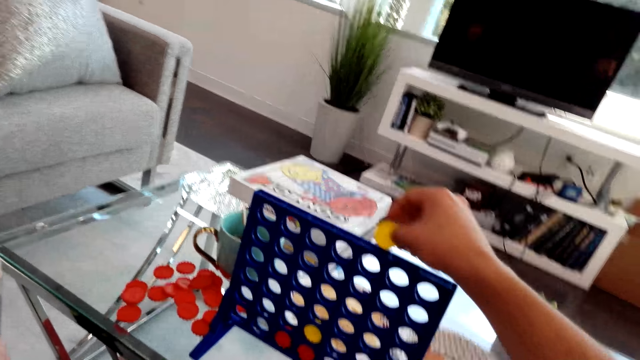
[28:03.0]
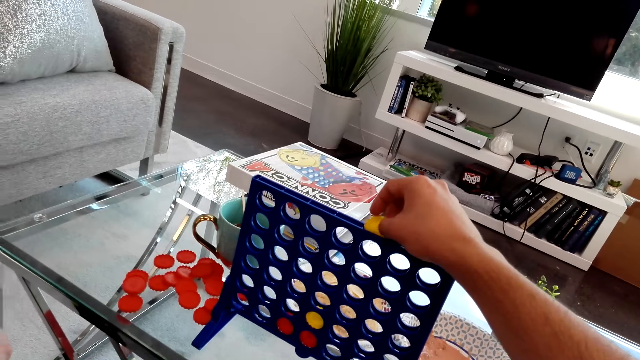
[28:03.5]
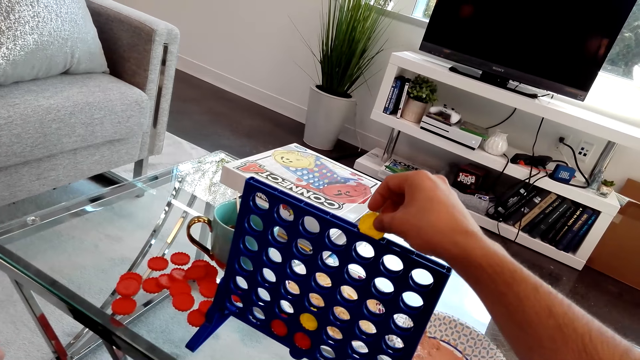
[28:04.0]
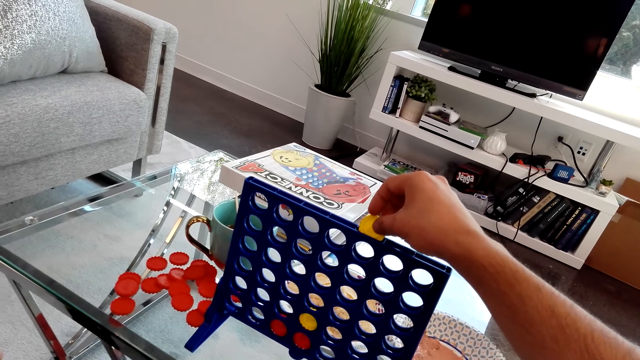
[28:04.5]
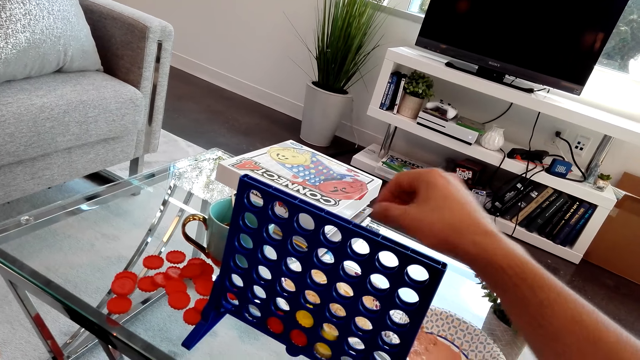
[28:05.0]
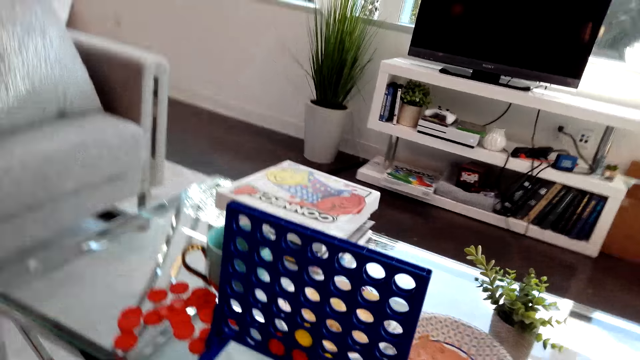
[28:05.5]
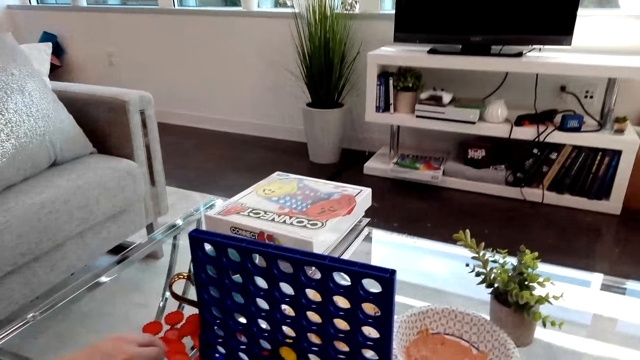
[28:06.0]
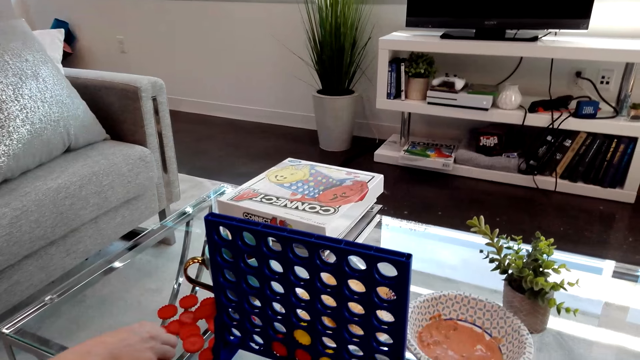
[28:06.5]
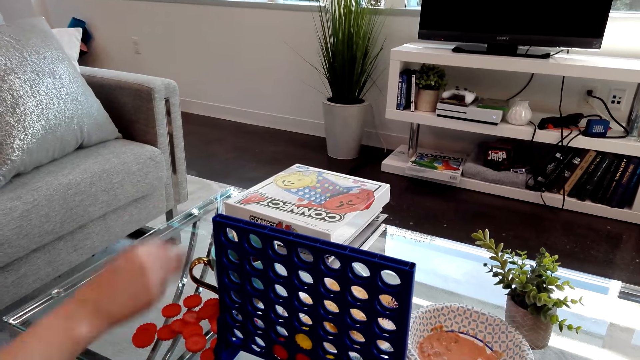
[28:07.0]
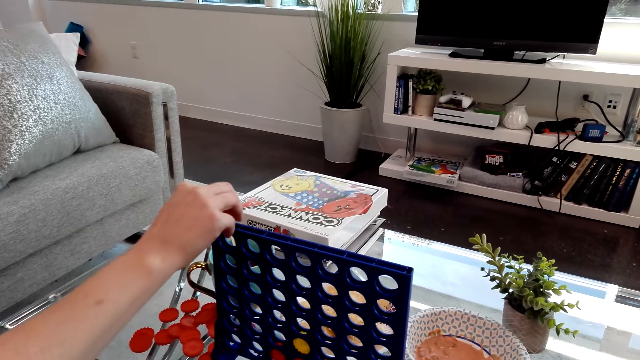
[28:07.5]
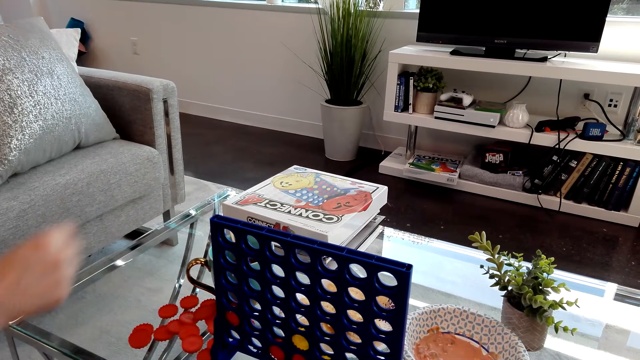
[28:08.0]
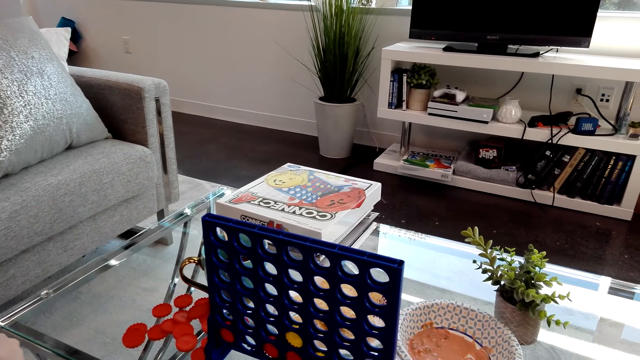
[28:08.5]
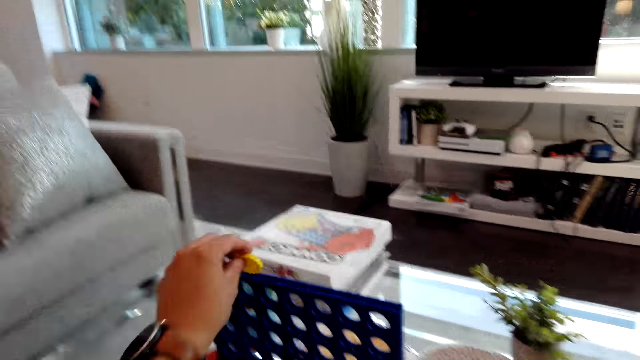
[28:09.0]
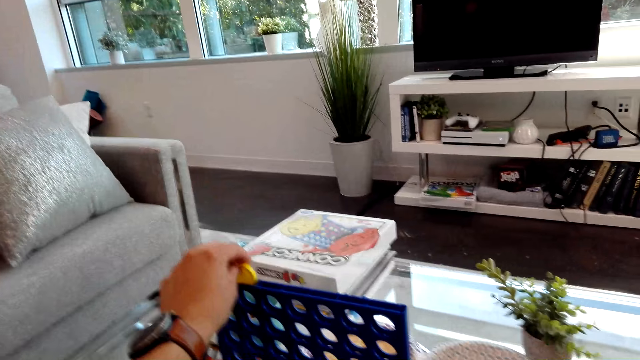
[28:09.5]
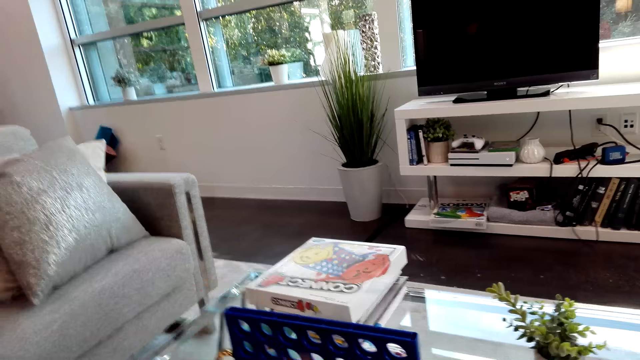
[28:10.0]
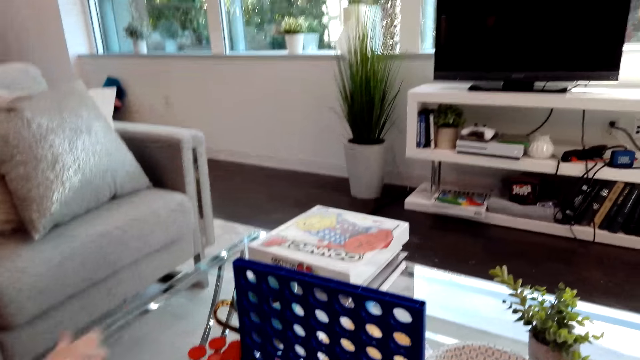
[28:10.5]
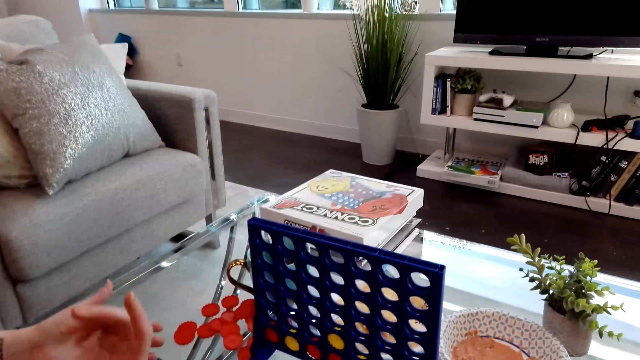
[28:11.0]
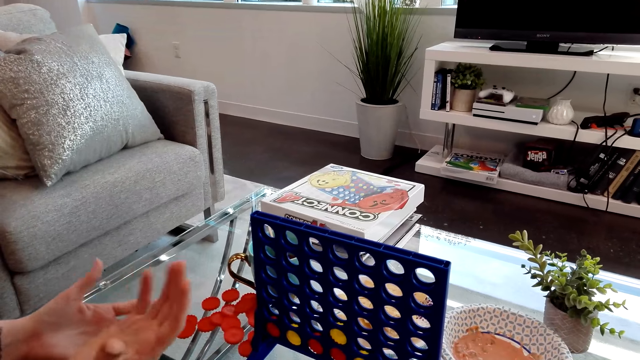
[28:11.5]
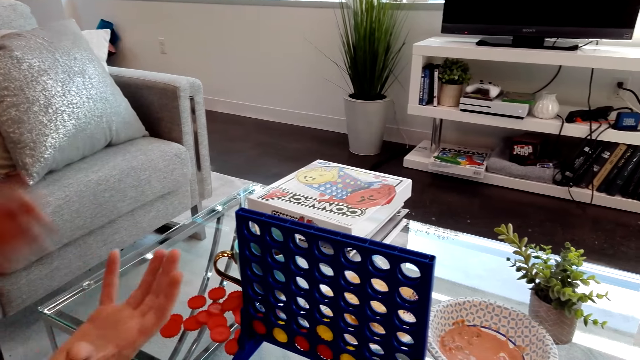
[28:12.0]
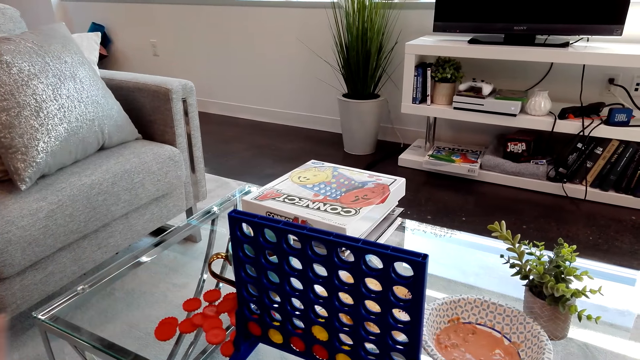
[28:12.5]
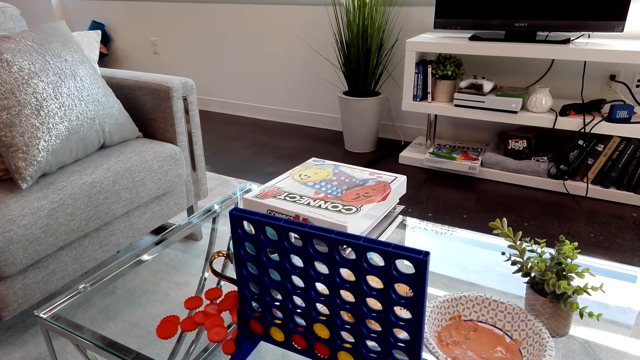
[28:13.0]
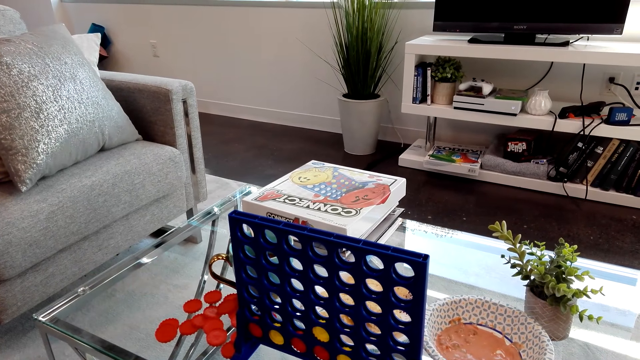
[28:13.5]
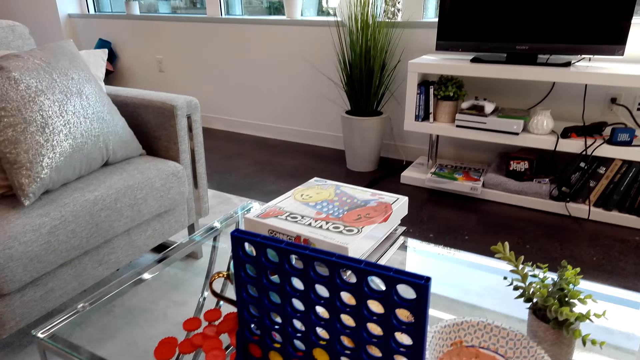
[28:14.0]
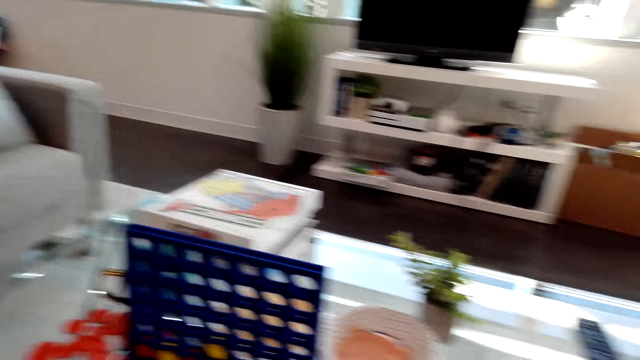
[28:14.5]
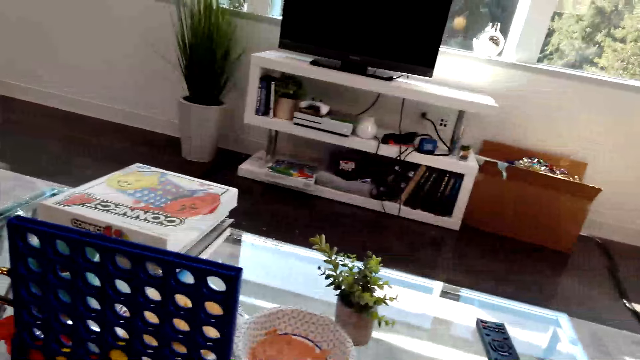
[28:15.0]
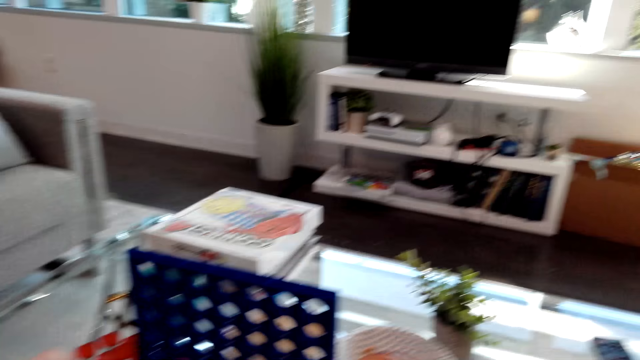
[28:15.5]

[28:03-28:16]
The camera wearer drops Connect 4 game coins on the board. A lady drops Connect 4 game coins on the board. The camera wearer drops Connect 4 game coins on the board. The lady moves both hands.

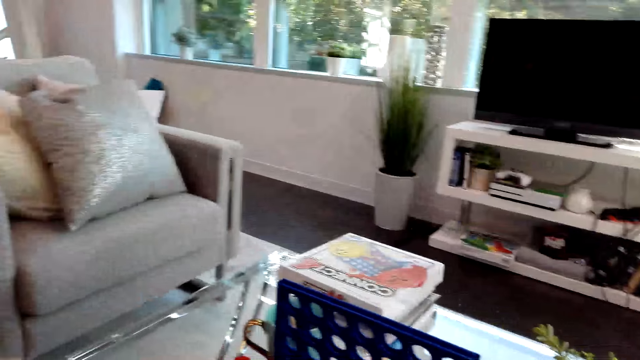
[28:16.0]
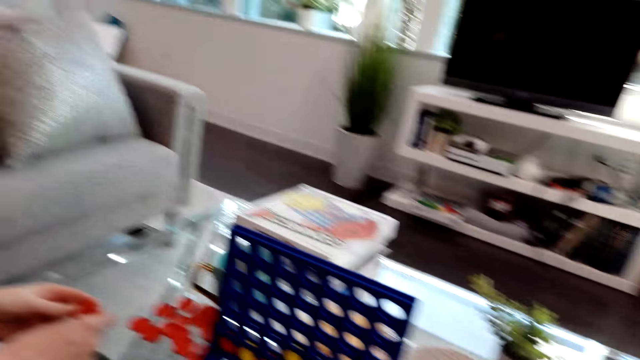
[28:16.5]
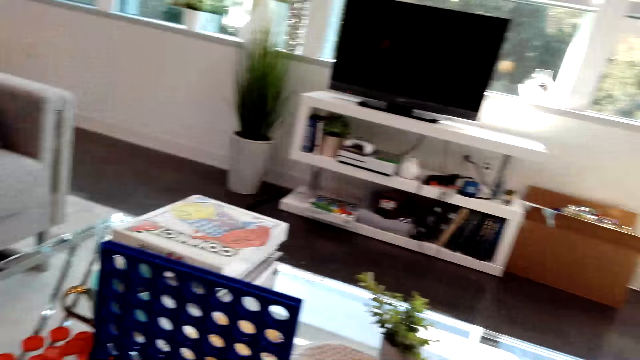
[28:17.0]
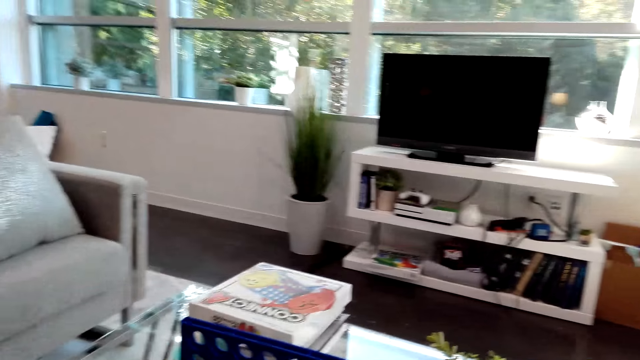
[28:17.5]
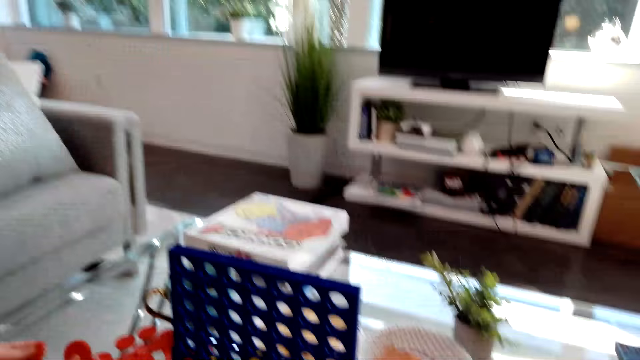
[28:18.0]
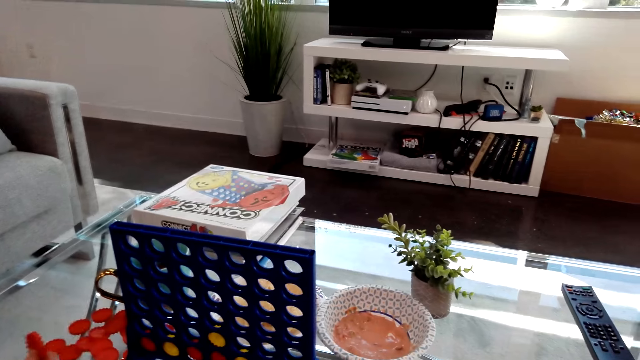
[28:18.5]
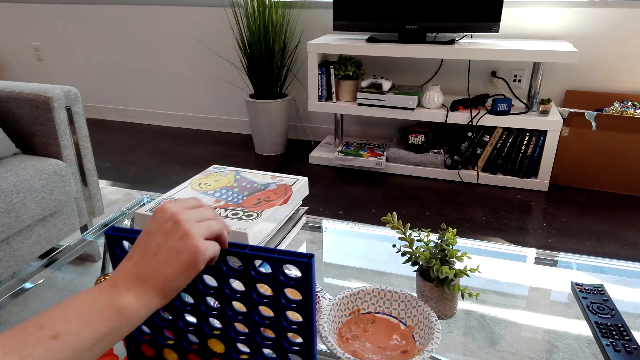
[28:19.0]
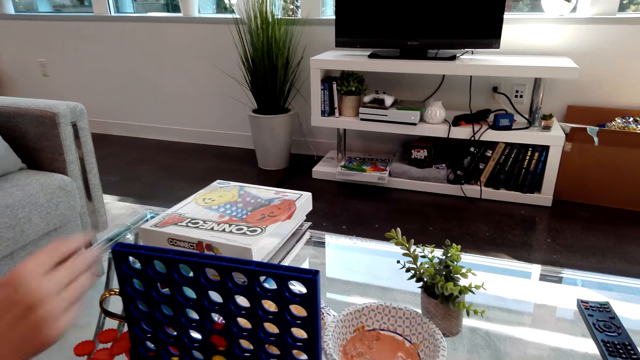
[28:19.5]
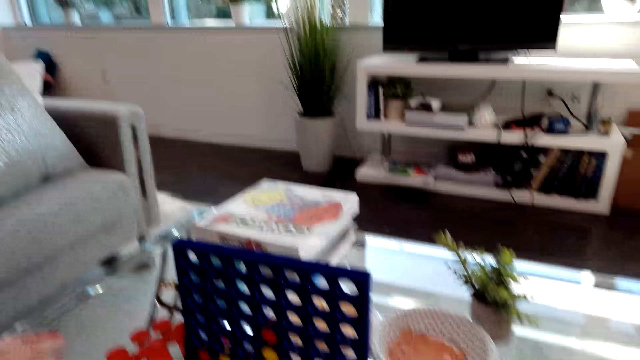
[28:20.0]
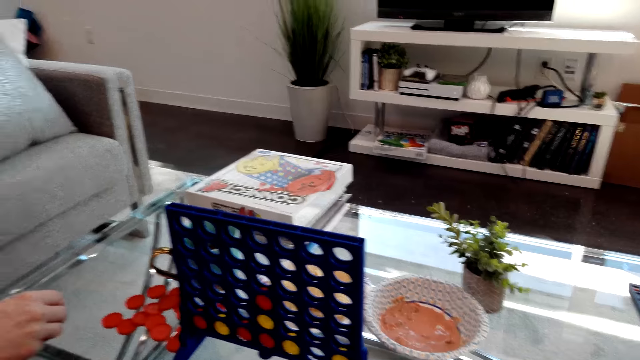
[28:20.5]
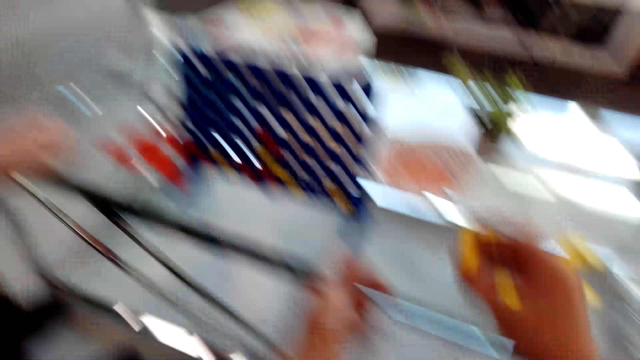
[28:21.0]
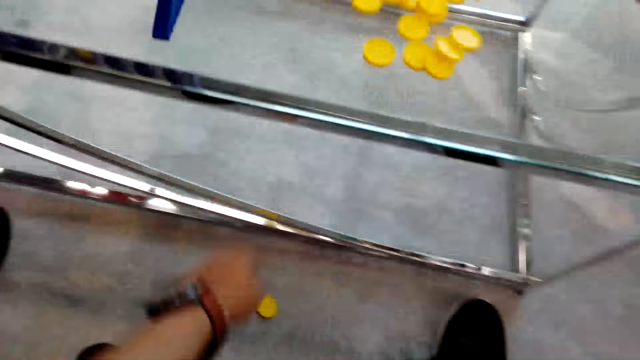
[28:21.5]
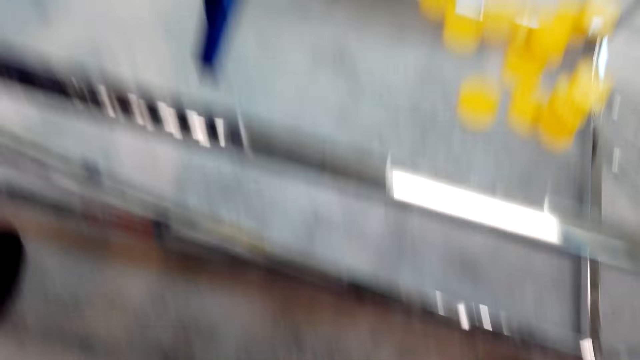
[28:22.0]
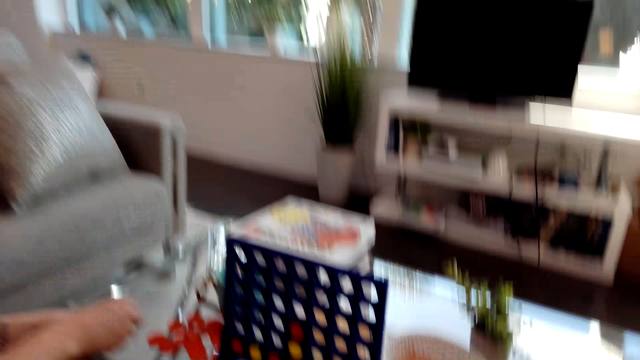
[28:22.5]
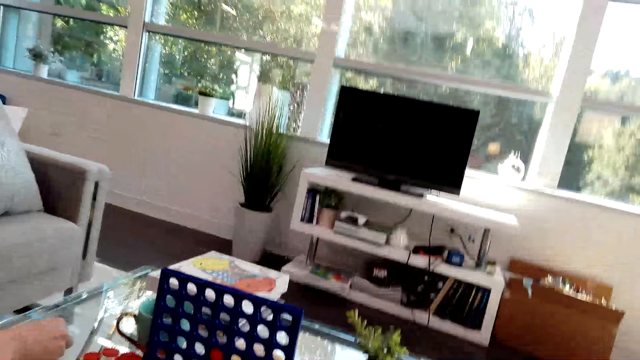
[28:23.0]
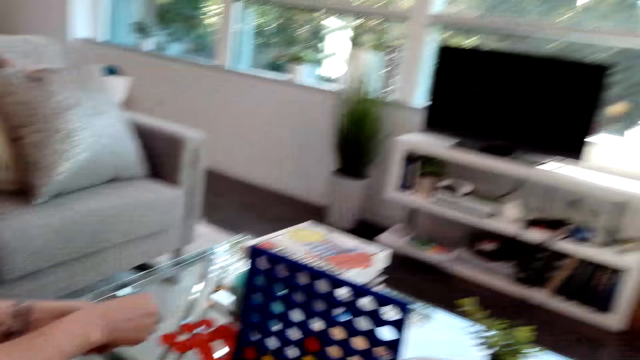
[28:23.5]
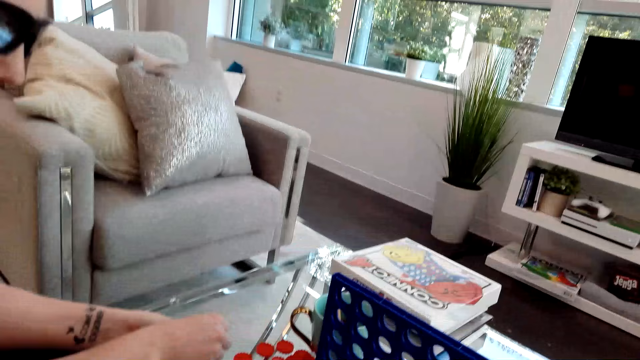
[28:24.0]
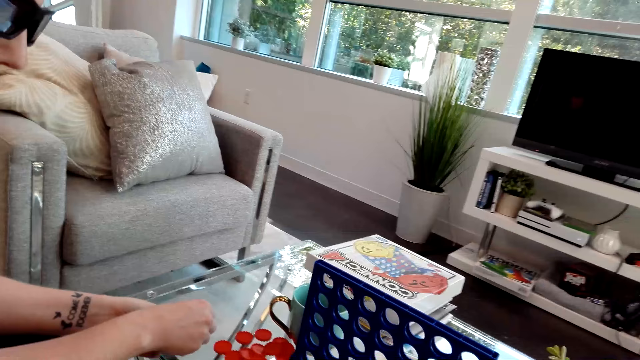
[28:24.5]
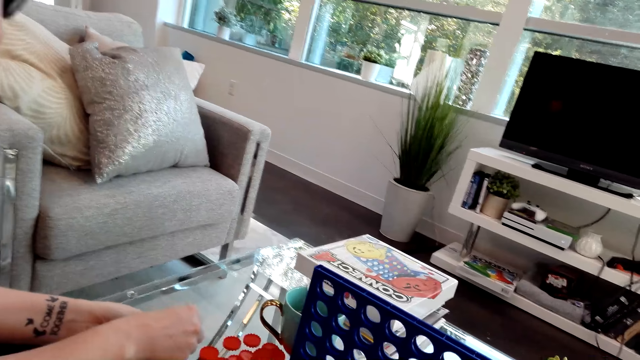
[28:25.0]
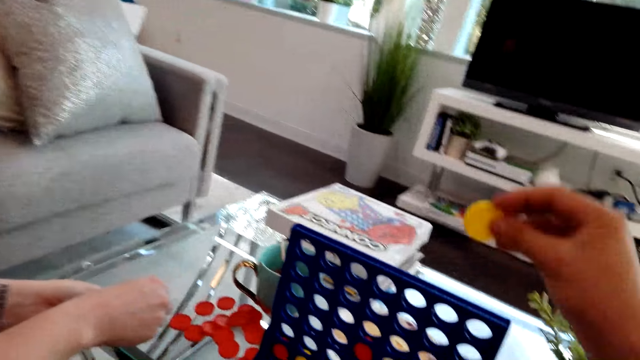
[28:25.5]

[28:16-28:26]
A lady drops Connect 4 game coins on the board. The camera wearer picks up a coin from the floor.
